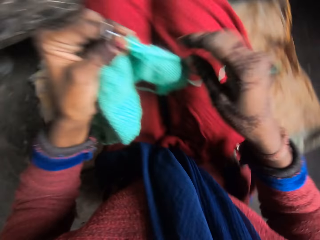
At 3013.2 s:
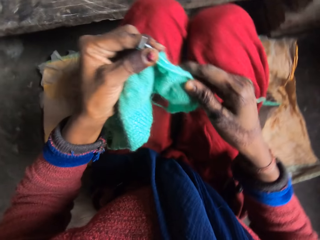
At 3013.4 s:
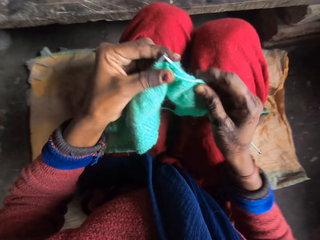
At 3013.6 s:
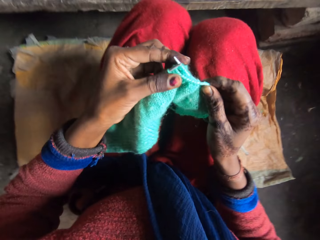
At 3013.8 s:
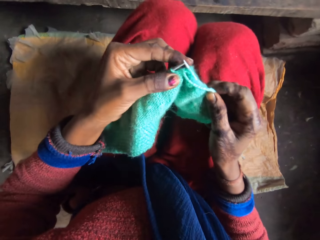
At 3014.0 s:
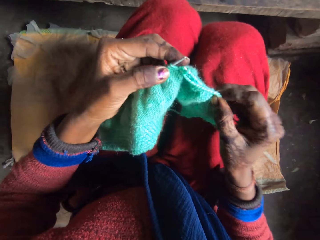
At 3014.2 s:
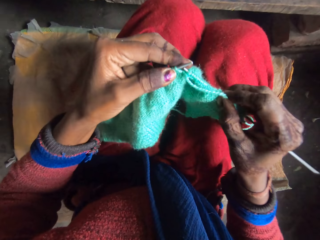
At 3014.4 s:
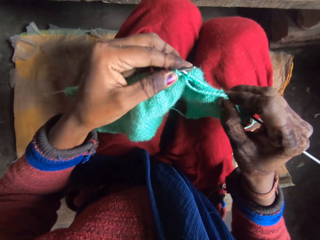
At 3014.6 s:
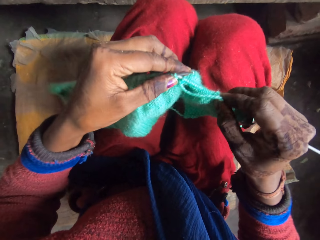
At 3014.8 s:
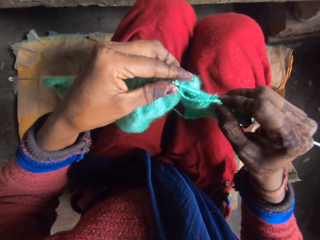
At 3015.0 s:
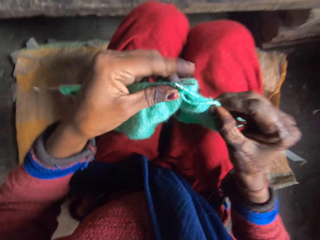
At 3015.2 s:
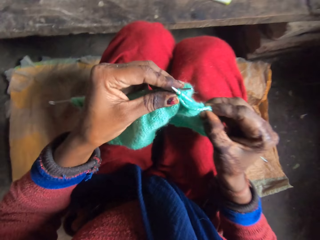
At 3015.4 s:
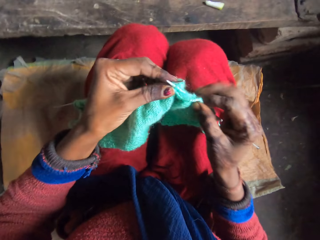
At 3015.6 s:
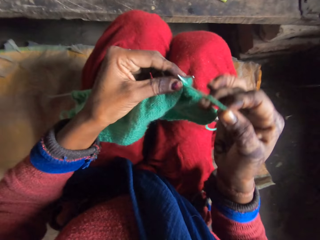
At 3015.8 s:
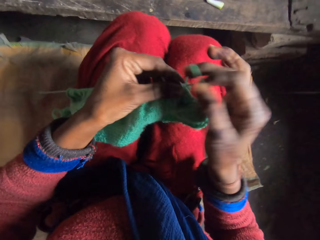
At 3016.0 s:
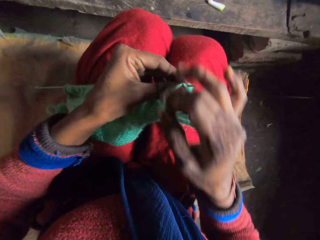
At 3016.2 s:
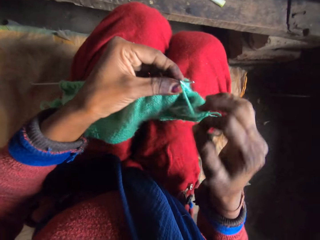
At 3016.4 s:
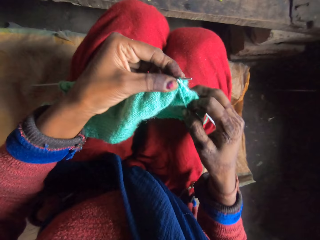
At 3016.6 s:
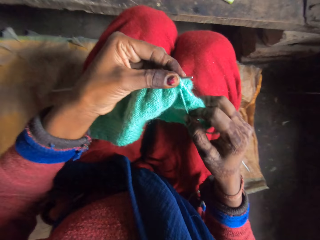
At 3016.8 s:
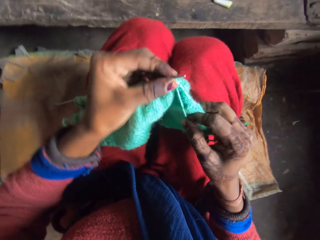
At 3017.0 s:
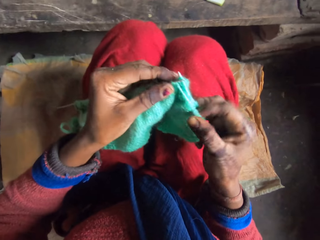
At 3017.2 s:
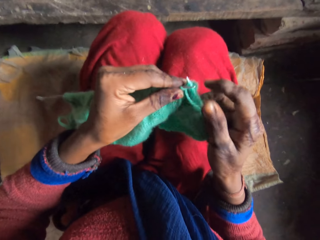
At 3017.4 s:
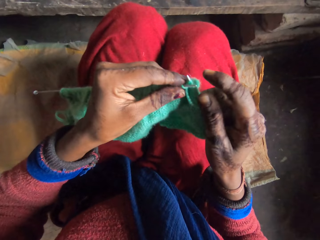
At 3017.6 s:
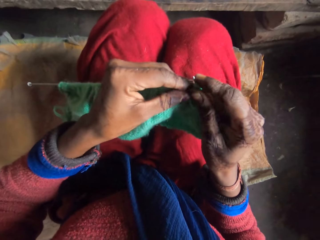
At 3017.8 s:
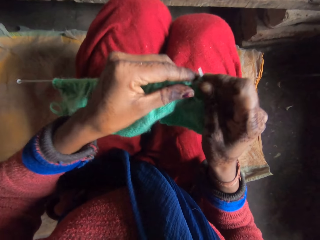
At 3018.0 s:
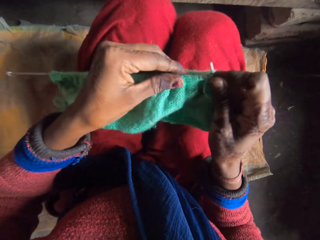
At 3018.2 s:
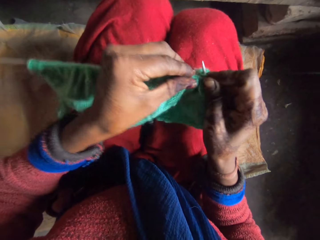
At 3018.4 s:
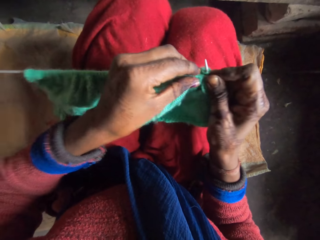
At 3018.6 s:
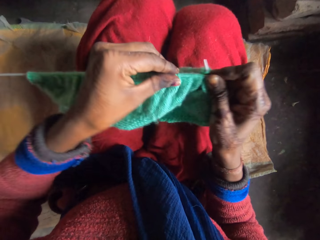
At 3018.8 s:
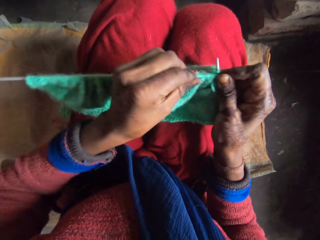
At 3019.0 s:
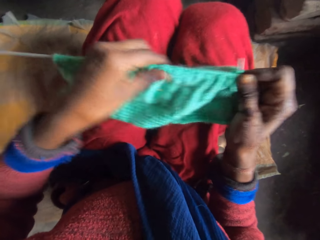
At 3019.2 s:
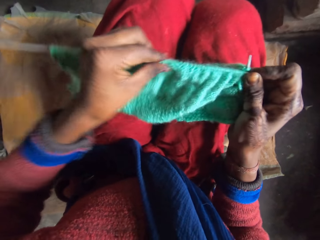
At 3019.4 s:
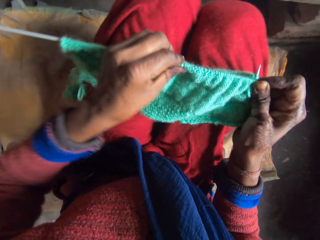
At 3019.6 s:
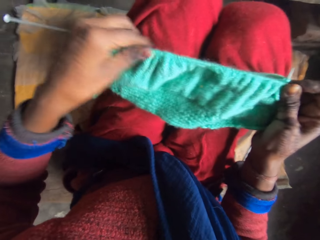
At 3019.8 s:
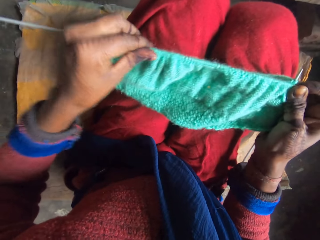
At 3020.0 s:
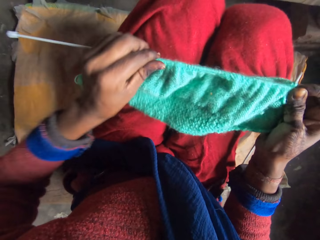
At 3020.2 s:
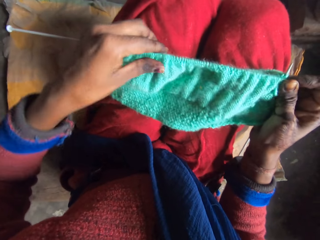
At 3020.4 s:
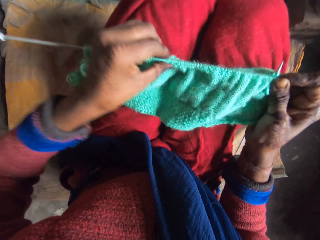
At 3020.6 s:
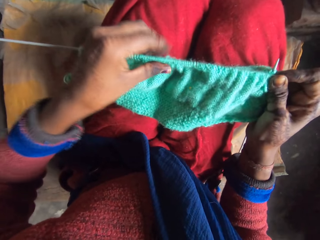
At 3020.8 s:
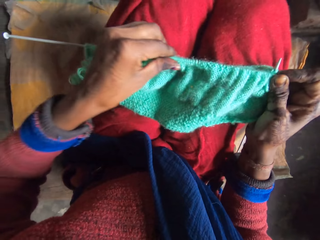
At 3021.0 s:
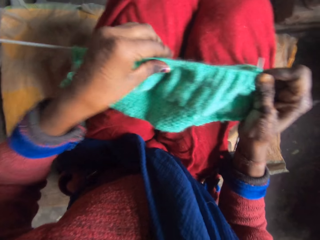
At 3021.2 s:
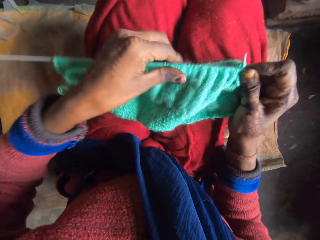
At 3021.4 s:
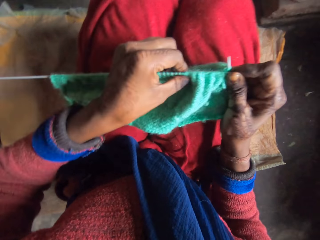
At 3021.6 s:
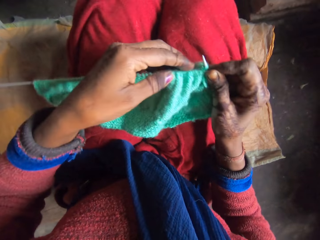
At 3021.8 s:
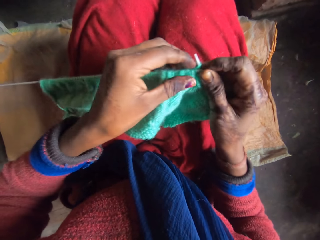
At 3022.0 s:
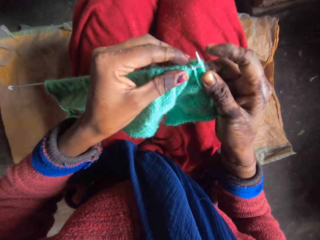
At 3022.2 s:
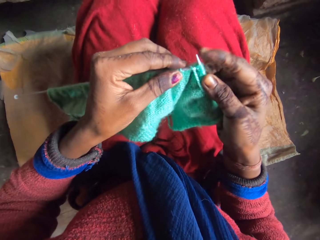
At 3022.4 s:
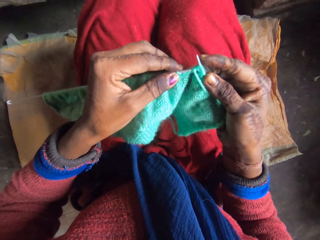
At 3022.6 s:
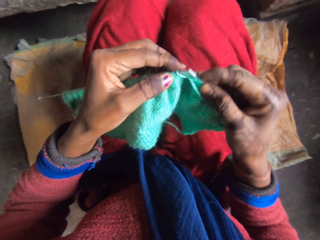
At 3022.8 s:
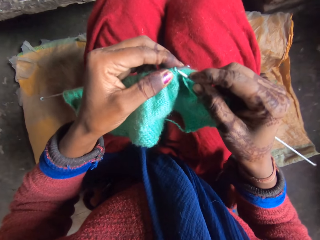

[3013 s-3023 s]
The camera wearer knits the yarn with the knitting pins in her hands. She rolls the string on the knitting needle. She pushes the cloth on the knitting needle.

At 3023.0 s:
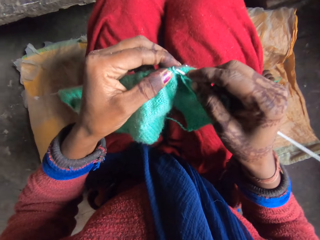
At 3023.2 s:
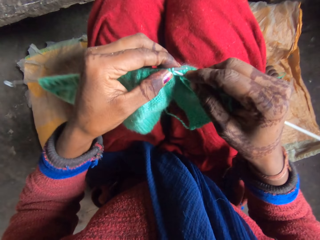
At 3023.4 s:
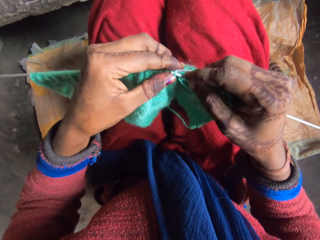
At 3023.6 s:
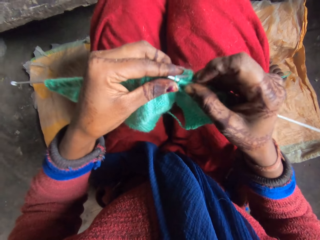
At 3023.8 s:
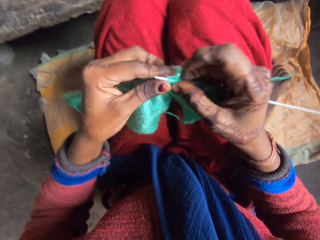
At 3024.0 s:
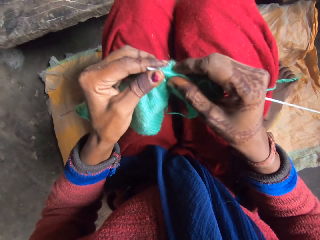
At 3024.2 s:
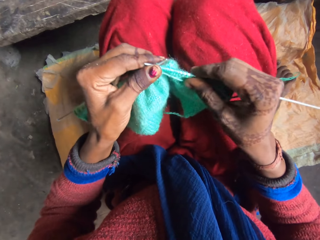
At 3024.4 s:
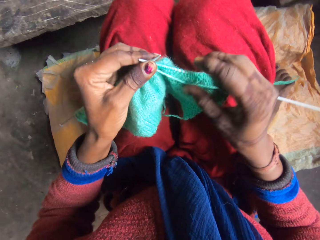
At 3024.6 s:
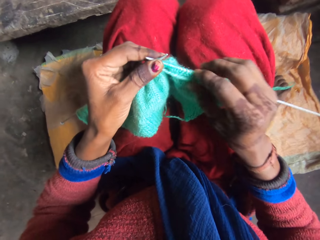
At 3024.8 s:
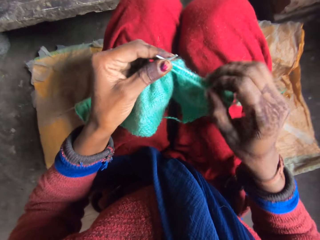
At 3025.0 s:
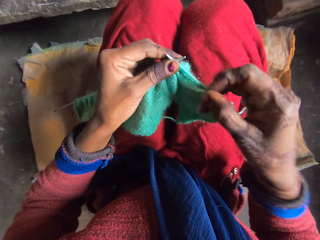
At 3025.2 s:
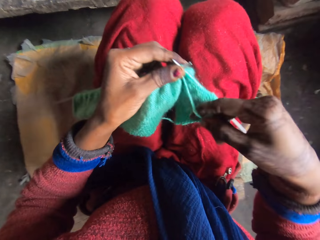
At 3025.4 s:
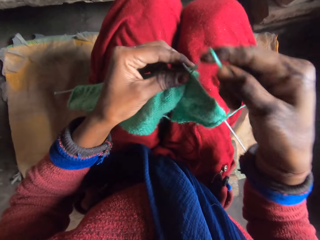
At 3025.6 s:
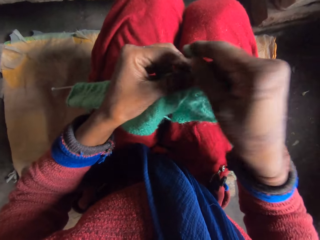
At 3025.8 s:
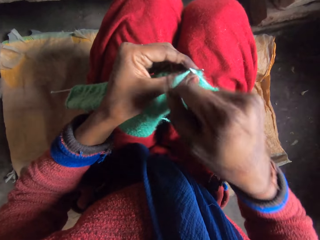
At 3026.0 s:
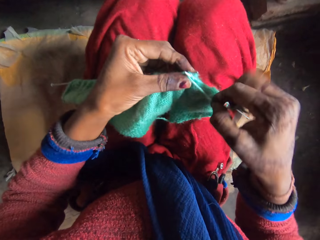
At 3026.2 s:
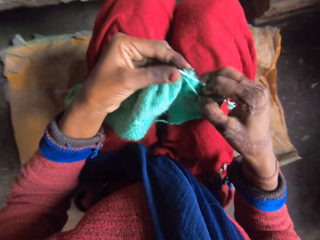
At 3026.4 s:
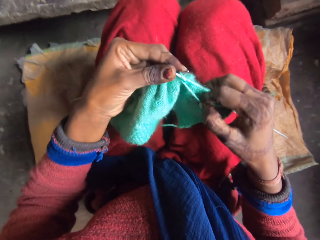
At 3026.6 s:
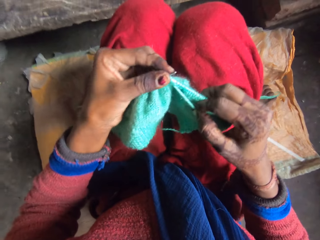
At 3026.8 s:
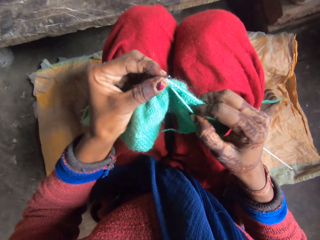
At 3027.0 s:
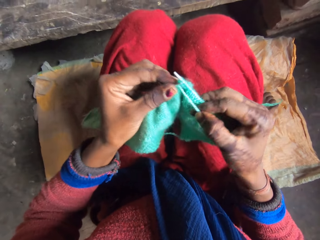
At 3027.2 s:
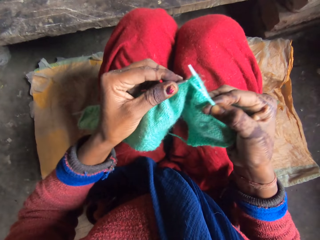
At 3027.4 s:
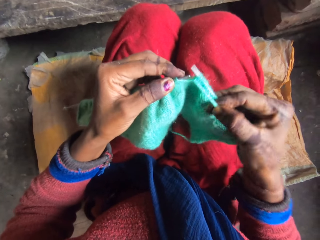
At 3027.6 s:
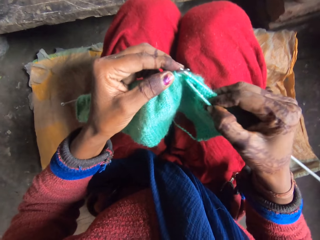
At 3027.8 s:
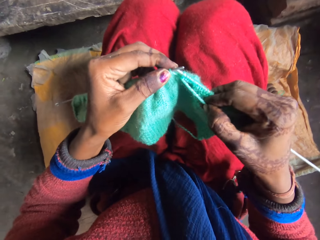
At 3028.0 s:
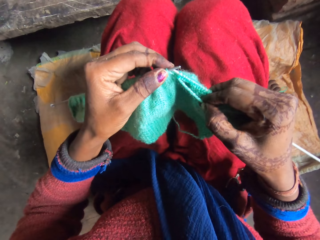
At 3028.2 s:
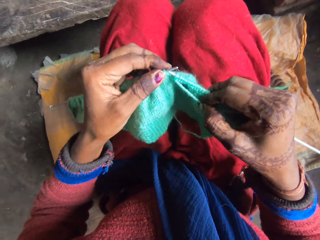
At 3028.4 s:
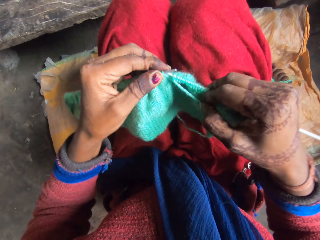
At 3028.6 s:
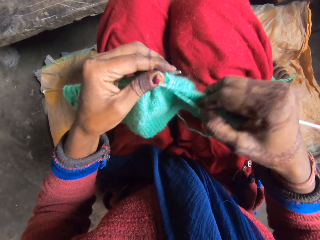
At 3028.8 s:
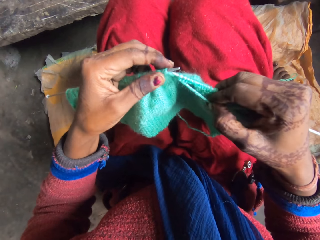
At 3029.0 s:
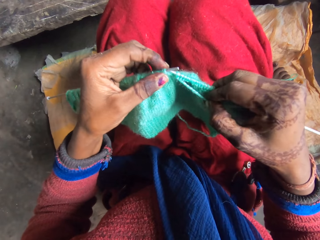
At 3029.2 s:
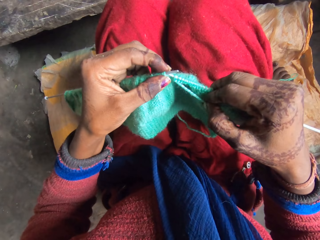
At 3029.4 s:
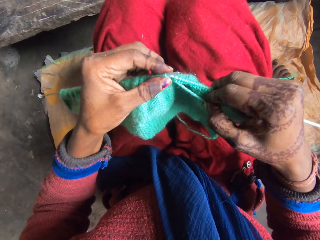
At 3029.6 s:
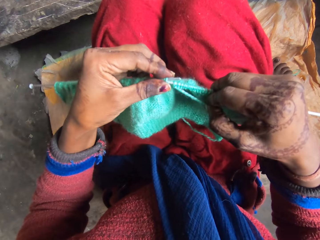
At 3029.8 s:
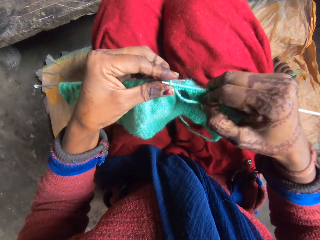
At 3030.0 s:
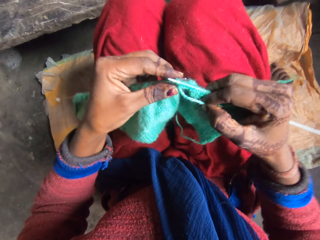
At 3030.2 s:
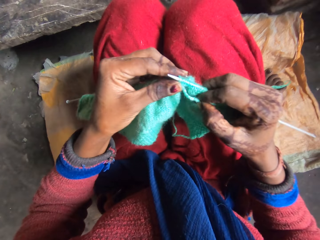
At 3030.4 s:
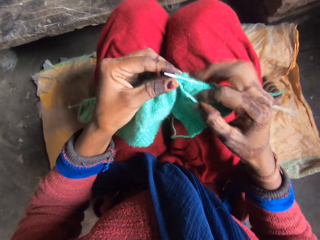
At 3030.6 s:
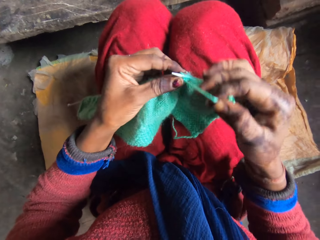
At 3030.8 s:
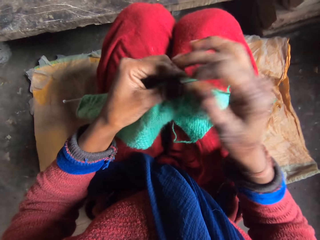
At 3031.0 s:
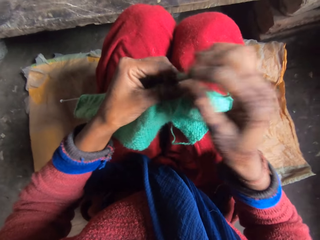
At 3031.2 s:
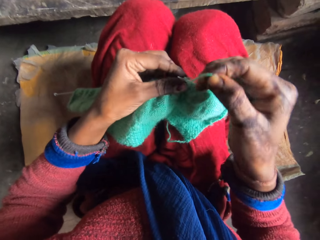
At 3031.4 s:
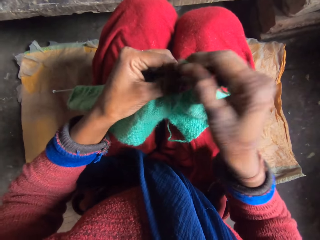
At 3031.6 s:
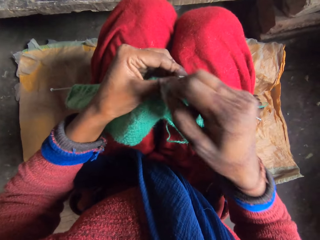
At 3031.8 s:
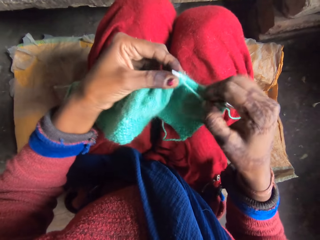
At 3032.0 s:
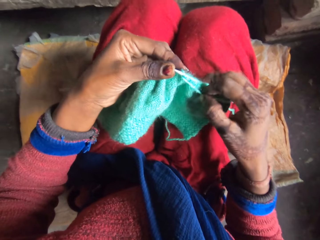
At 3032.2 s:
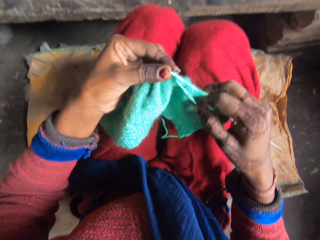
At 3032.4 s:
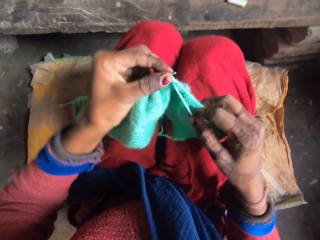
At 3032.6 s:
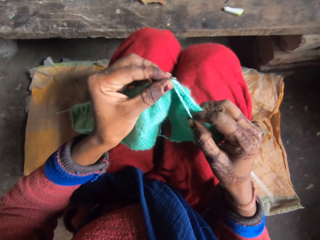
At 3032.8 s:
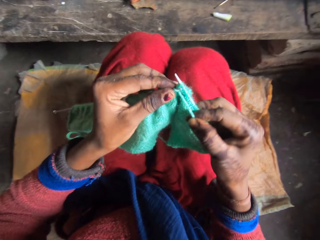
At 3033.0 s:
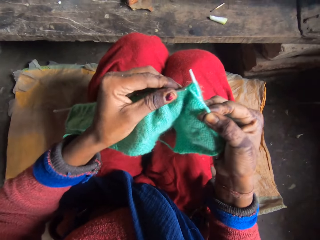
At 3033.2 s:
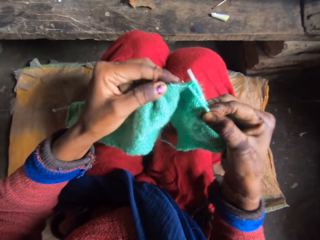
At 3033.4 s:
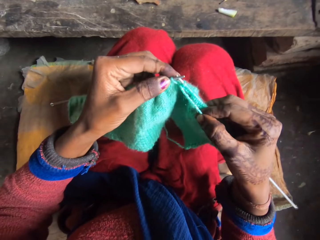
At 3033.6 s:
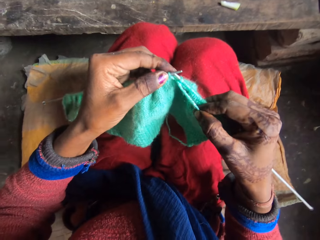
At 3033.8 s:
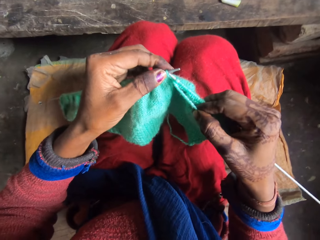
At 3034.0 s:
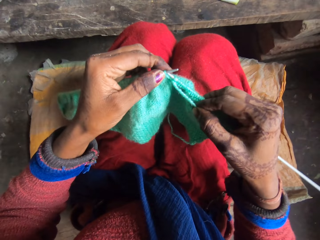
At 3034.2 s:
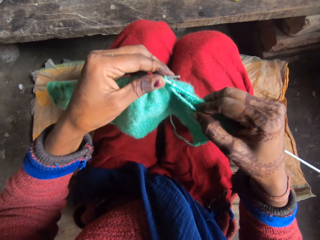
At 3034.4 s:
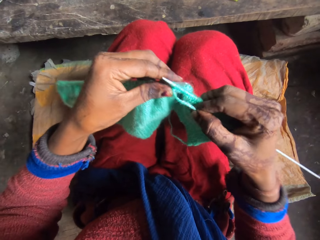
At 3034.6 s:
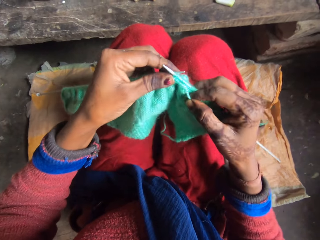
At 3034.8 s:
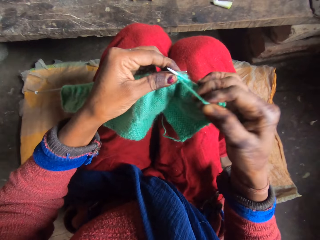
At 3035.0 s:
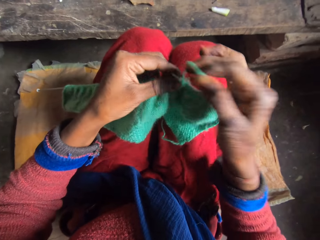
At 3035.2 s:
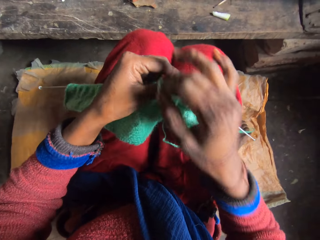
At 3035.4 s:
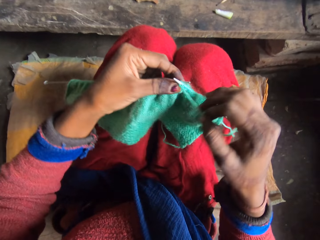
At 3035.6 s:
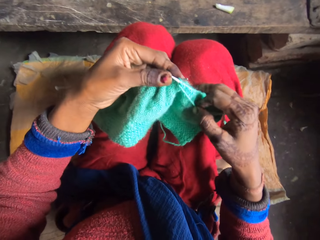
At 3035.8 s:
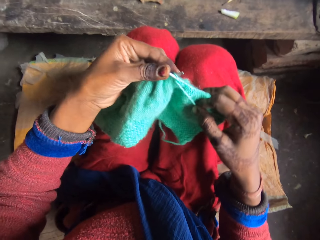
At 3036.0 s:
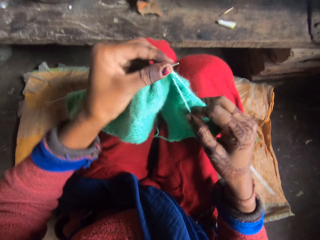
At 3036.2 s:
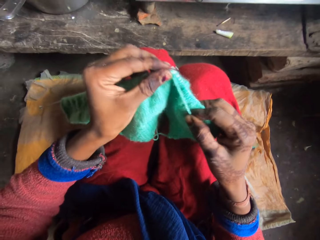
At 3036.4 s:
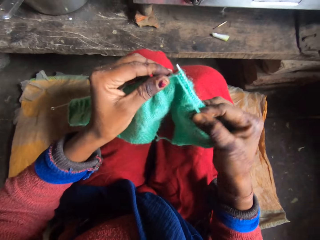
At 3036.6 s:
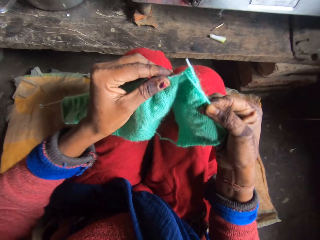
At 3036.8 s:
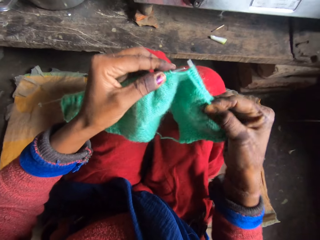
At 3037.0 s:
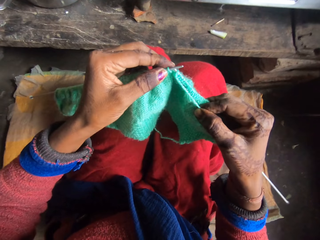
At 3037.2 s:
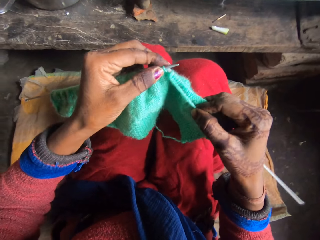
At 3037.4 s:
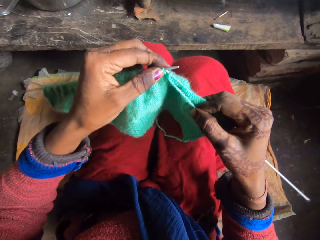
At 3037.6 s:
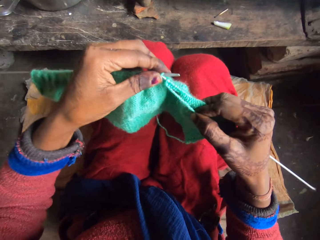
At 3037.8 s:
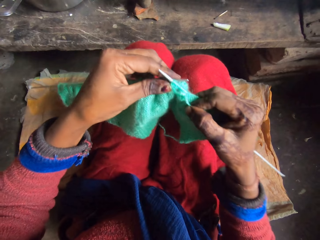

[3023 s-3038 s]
The camera wearer knits the cloth. They roll the string on the knitting needle. They knit the cloth. They roll the string on the knitting needle. They knit the cloth. They roll the string on the knitting needle.
